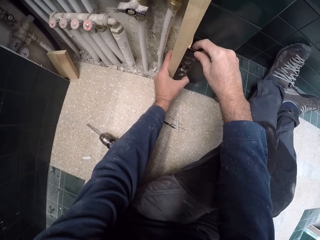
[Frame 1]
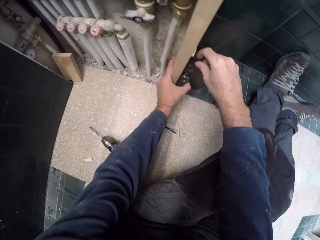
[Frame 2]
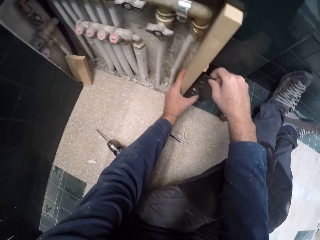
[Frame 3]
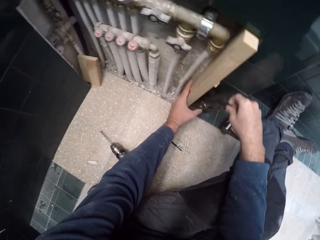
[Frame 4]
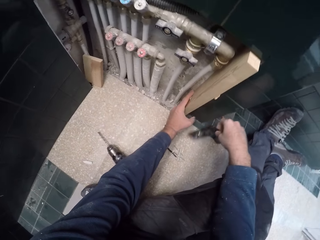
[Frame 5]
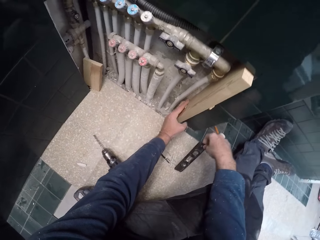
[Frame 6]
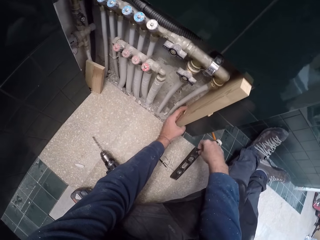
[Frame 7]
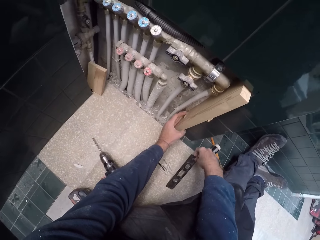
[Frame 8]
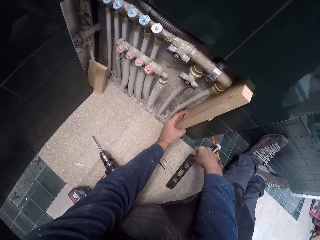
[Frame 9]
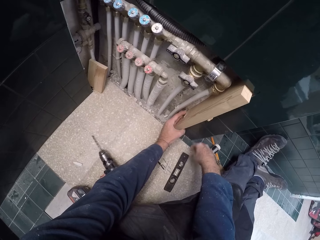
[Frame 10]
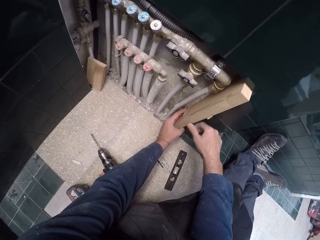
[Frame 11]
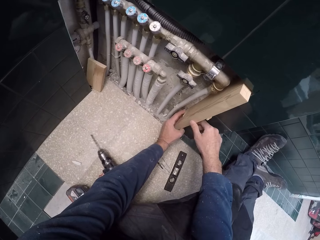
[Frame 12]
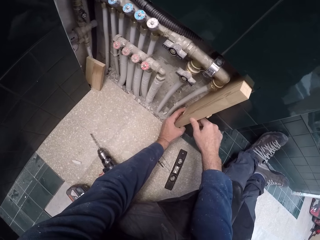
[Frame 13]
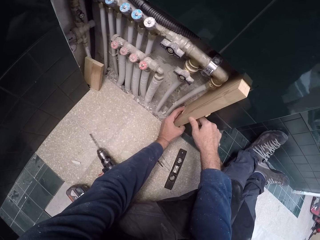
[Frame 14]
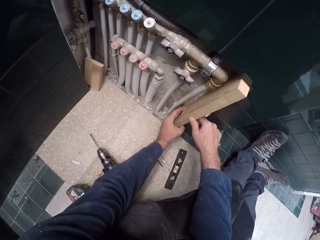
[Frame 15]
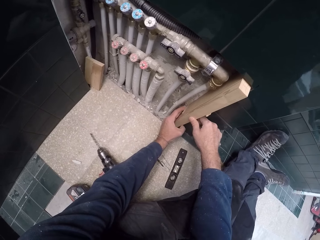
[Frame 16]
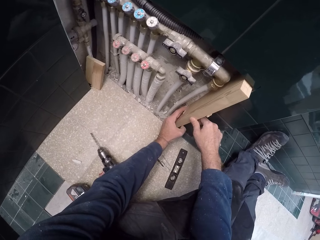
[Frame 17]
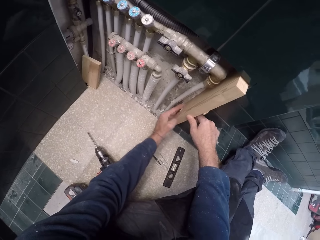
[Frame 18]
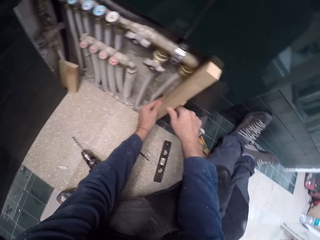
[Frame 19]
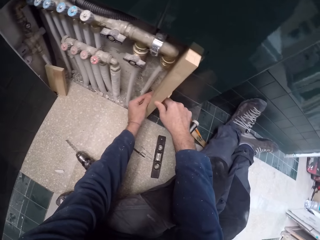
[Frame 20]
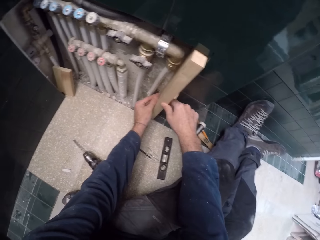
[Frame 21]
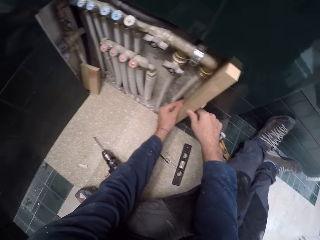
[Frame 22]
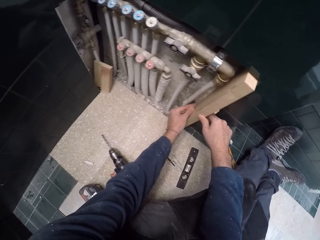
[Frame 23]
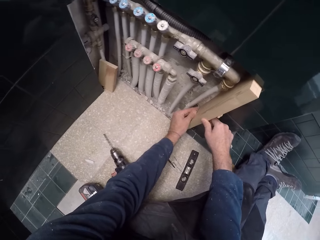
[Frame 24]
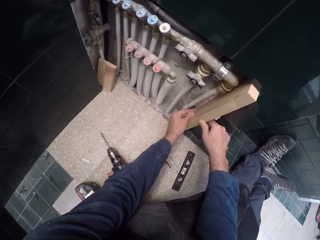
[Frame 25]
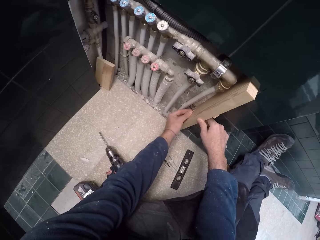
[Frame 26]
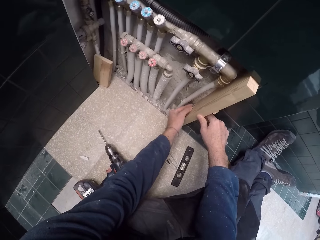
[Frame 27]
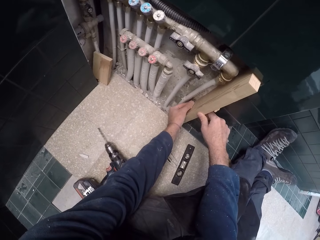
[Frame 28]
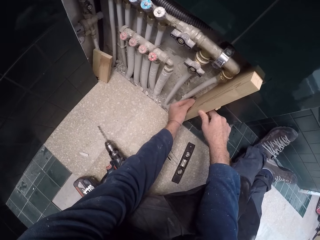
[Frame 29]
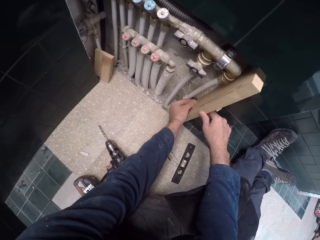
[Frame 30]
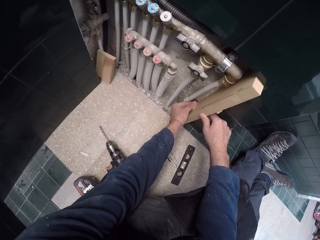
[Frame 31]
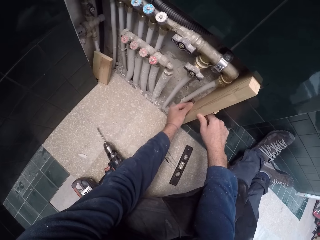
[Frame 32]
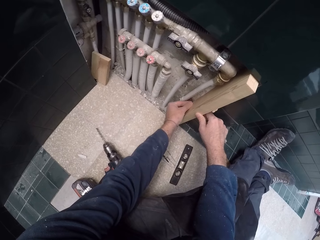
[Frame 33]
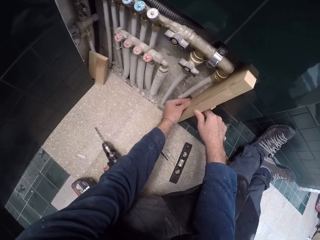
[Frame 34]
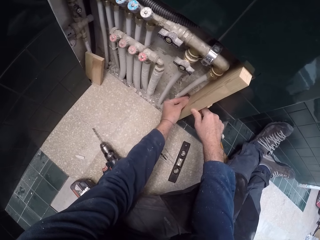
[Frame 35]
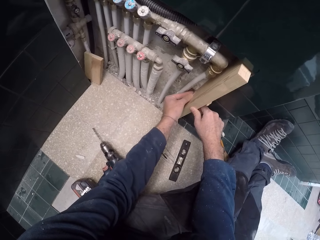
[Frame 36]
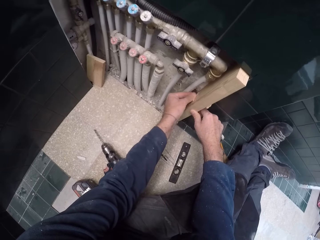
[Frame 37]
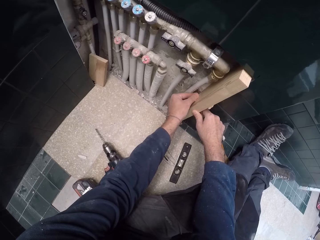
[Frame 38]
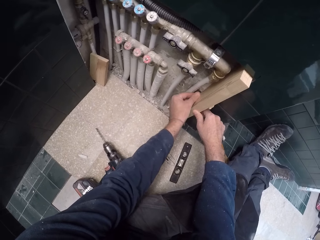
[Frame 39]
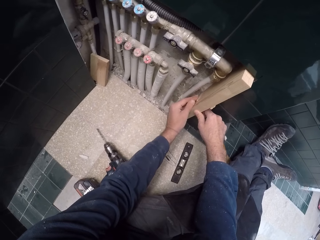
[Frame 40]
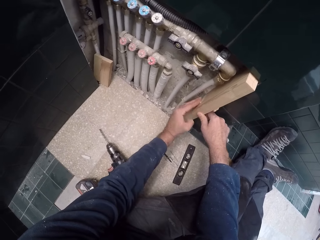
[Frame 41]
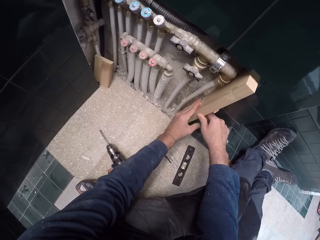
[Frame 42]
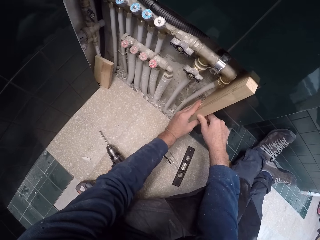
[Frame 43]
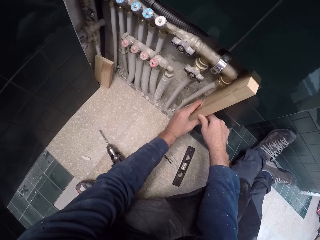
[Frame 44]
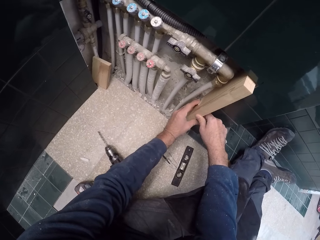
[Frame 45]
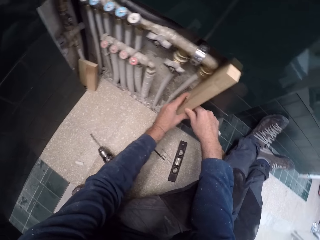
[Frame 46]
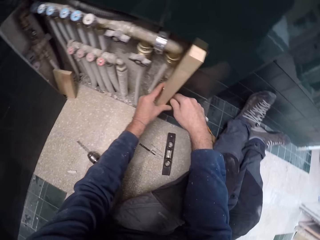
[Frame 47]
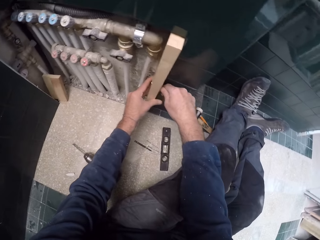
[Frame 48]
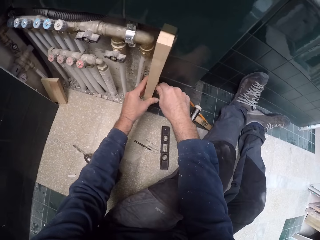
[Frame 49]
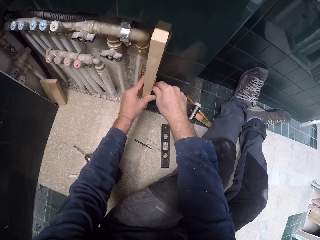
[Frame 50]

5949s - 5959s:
The camera wearer drops the spirit level in his right hand on the ground. He holds the wood with both hands. He adjusts the piece of wood in the wall with his right hand.

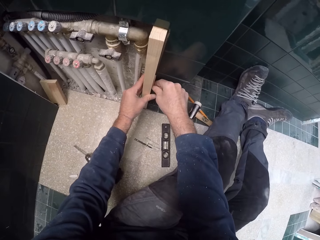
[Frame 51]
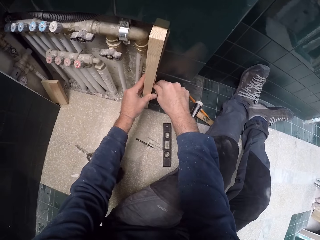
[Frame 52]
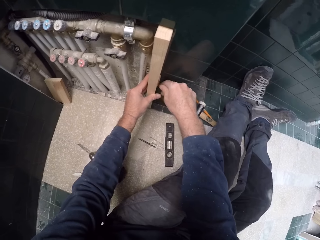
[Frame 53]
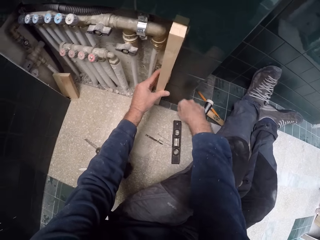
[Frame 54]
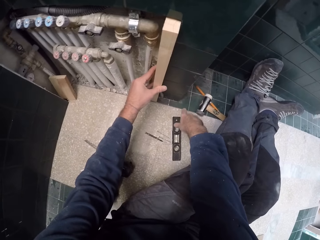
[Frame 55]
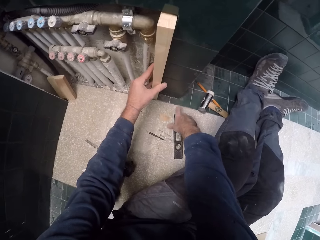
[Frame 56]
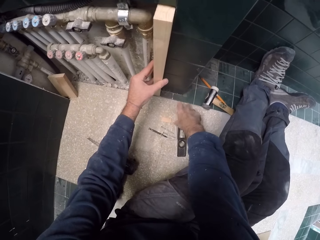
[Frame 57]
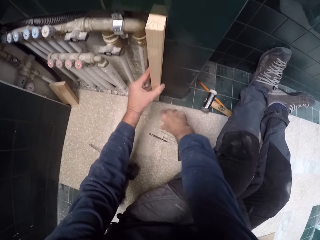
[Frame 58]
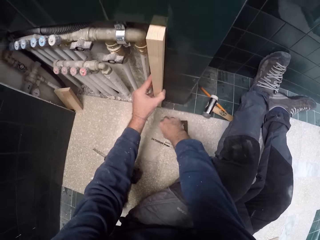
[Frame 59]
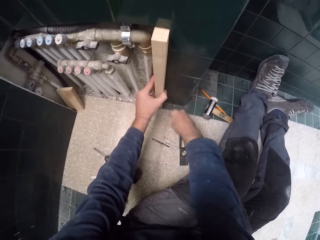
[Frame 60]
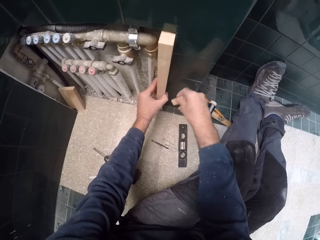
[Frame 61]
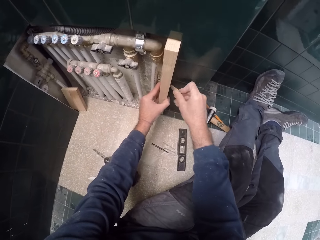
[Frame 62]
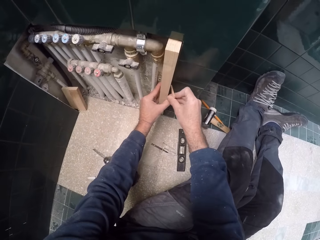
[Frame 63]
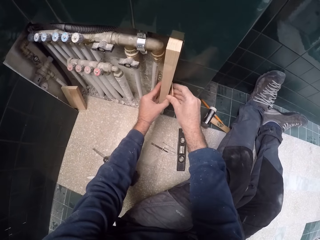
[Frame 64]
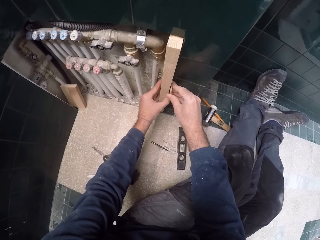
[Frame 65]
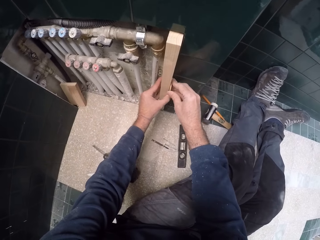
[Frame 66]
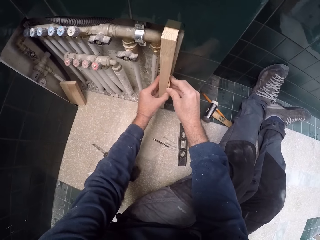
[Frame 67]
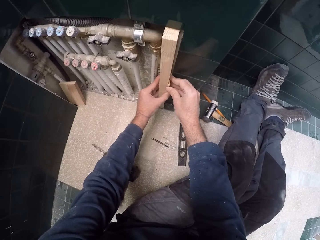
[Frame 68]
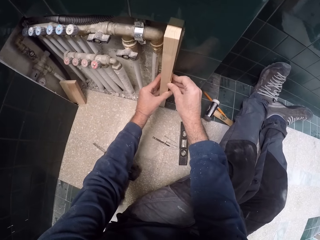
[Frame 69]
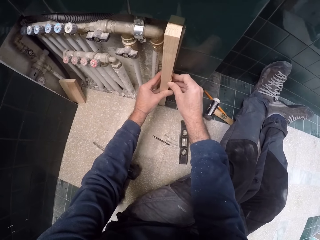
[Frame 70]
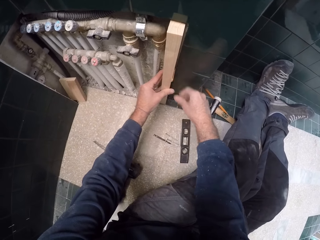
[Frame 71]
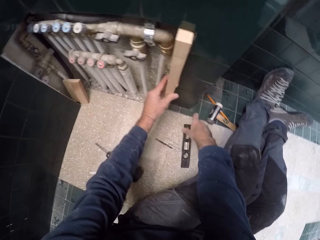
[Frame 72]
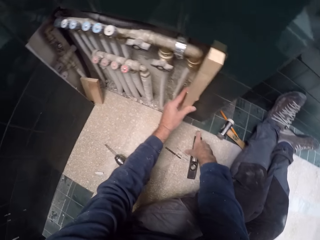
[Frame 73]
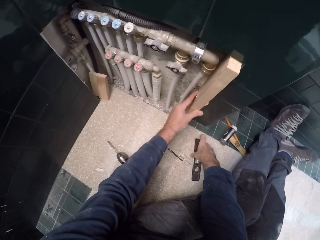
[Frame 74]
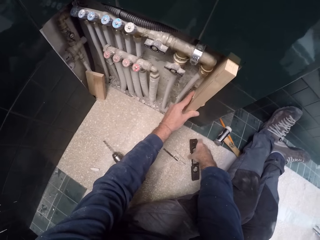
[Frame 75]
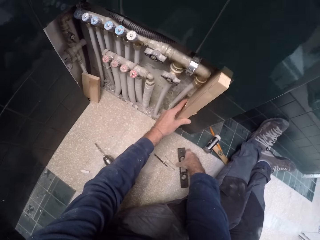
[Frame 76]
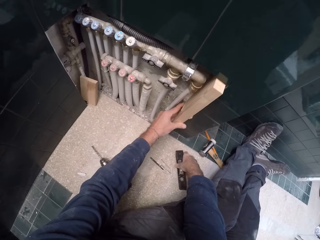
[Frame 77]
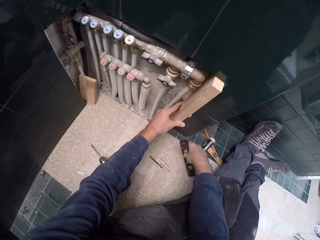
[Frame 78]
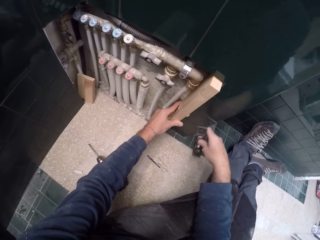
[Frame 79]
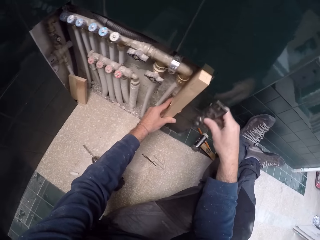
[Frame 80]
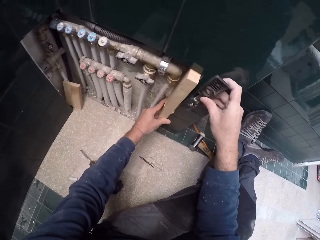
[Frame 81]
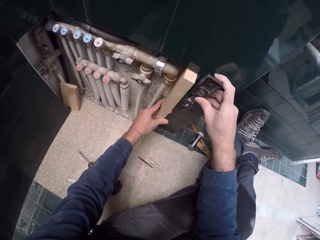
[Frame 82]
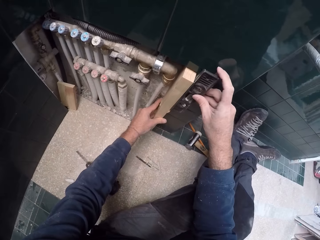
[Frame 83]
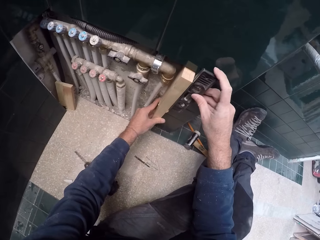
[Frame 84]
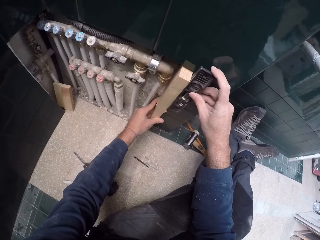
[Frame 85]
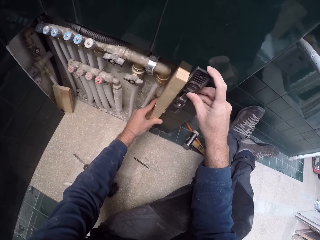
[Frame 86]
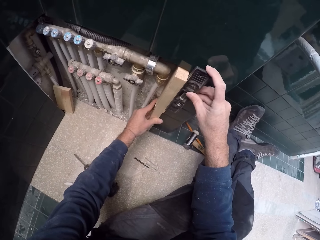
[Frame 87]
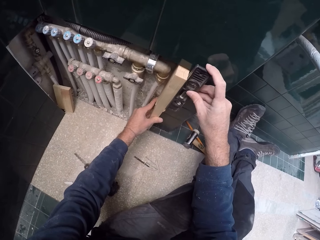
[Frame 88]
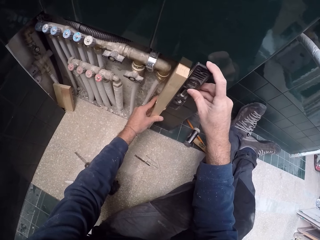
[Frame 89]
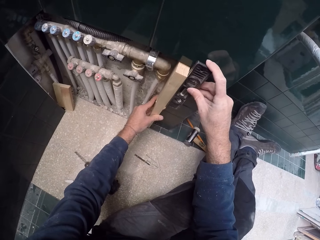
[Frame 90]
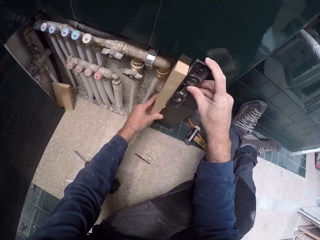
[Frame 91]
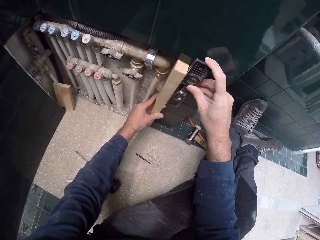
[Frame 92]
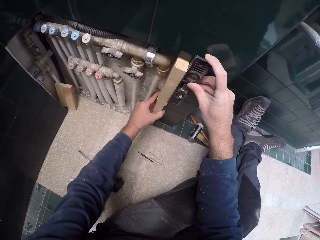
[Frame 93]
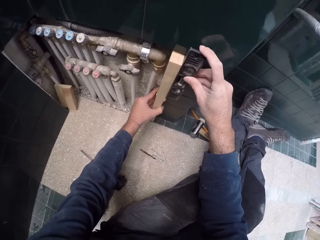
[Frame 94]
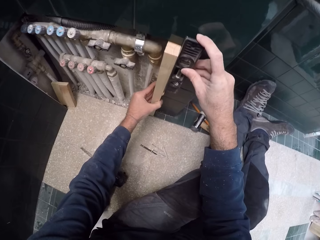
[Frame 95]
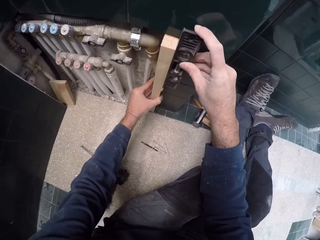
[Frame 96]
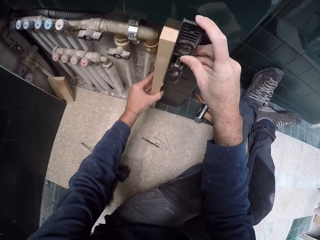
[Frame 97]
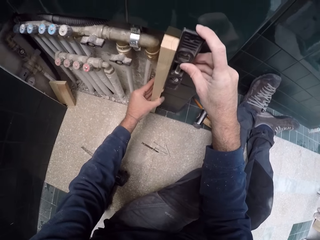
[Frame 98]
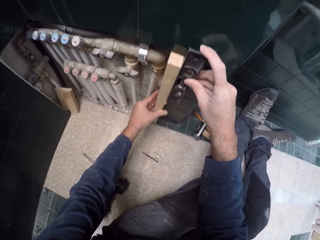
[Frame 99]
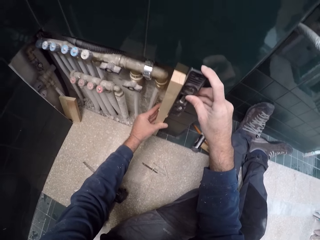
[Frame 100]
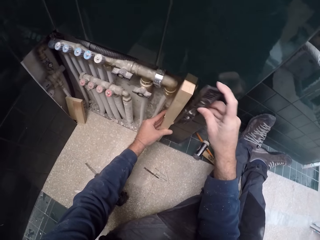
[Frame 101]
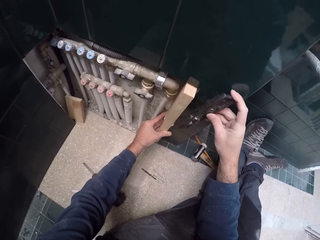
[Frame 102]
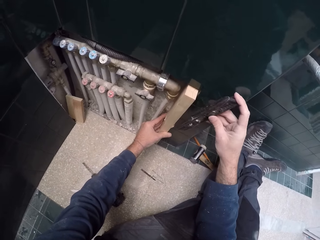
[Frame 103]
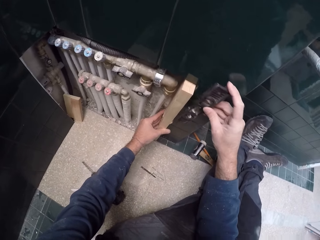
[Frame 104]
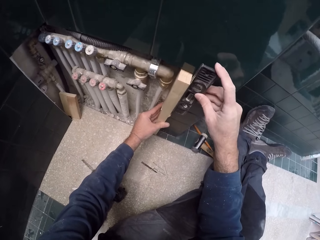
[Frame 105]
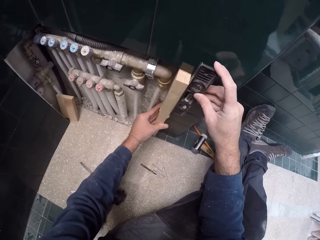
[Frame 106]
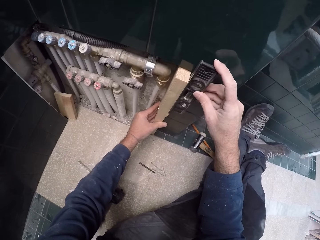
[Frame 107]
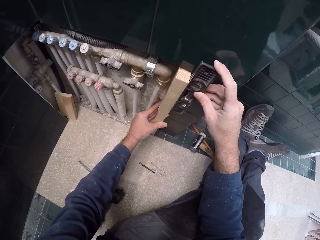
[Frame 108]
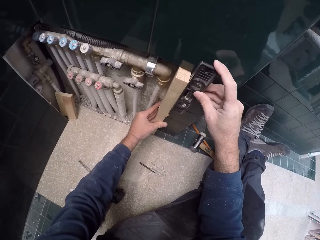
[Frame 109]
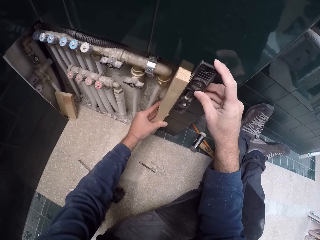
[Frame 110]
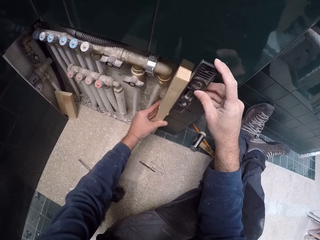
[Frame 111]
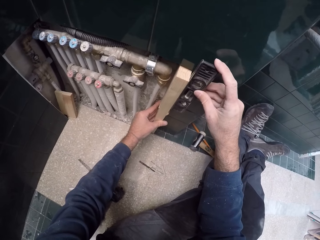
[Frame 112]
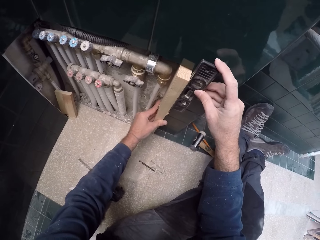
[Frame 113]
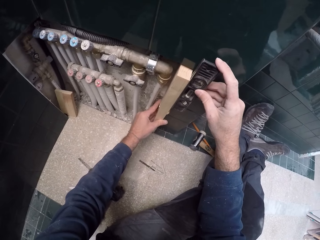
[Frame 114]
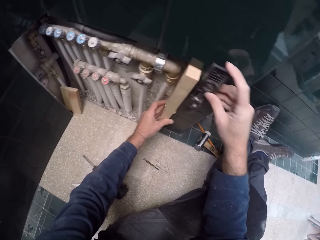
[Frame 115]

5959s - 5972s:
The camera wearer measures the wood. He picks up the piece of wood on the floor with his right hand. He places the piece of wood in the wall with his right hand. He measures the wood. He picks up the spirit level from the floor with his right hand. He measures the parallel level of the wood using the spirit level in his right hand. He measures the wood.
